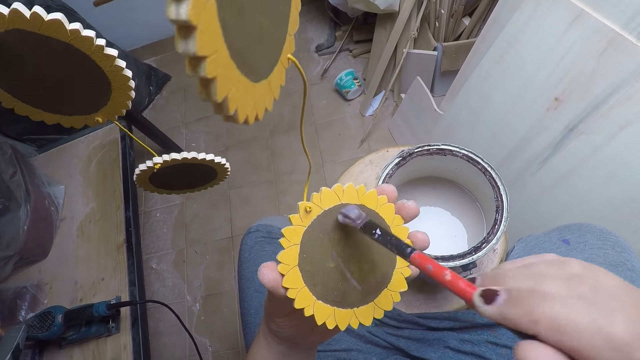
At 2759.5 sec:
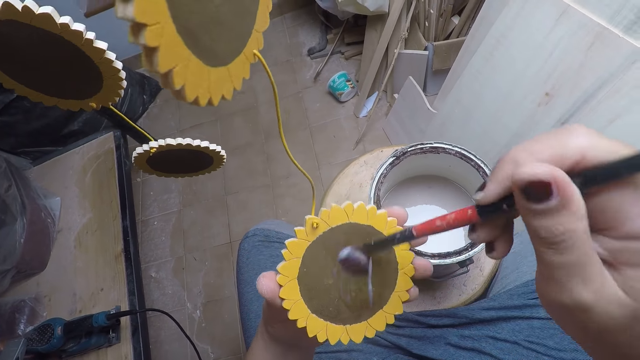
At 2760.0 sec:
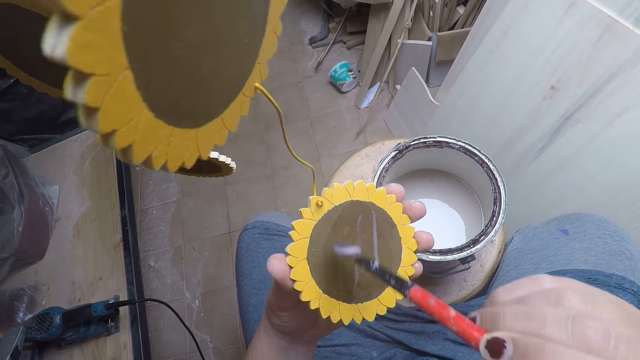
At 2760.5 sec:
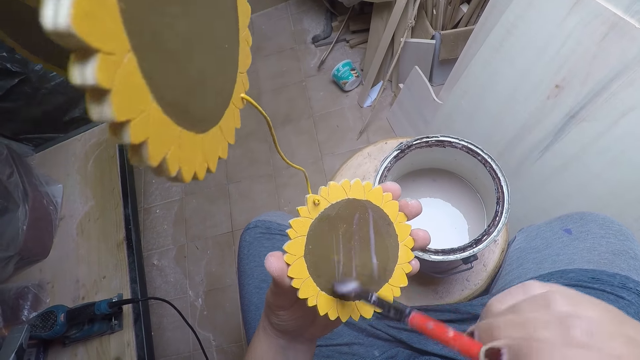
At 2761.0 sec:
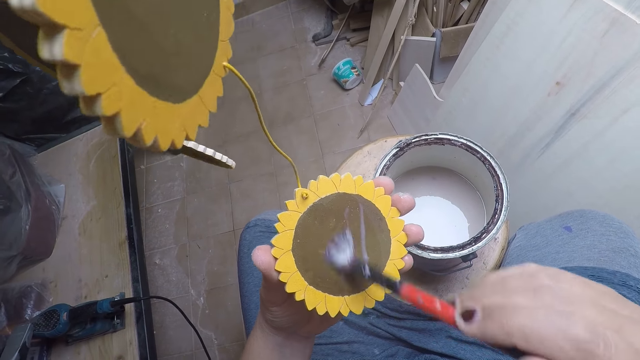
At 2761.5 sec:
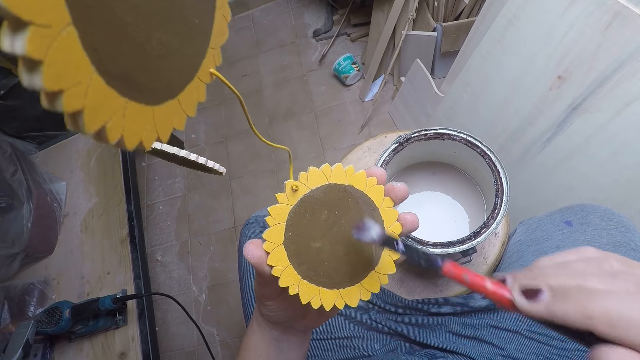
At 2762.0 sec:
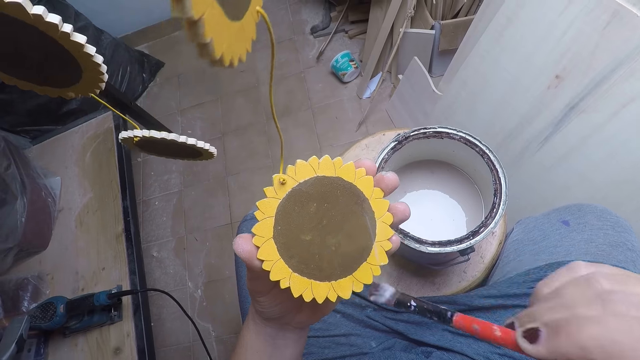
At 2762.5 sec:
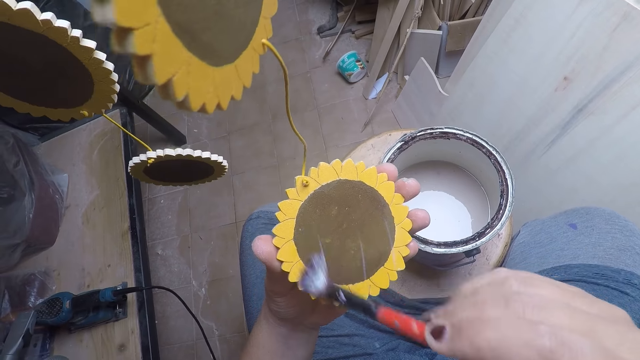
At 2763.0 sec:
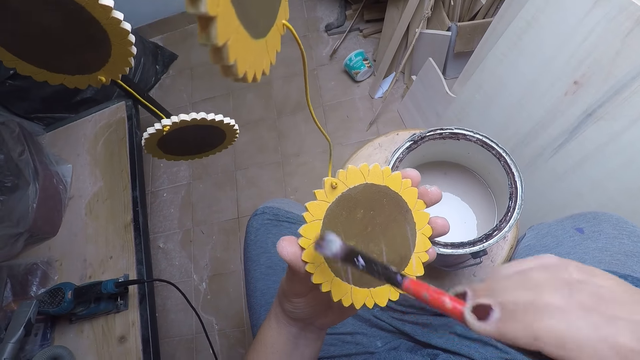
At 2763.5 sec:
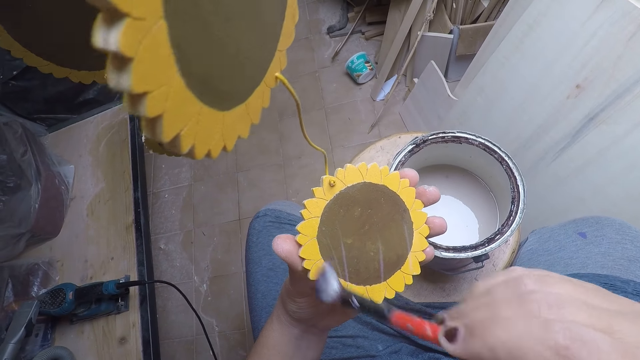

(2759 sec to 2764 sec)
The camera wearer paints the craft with the brush.

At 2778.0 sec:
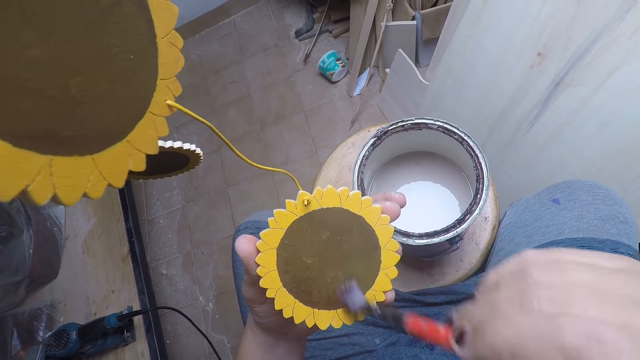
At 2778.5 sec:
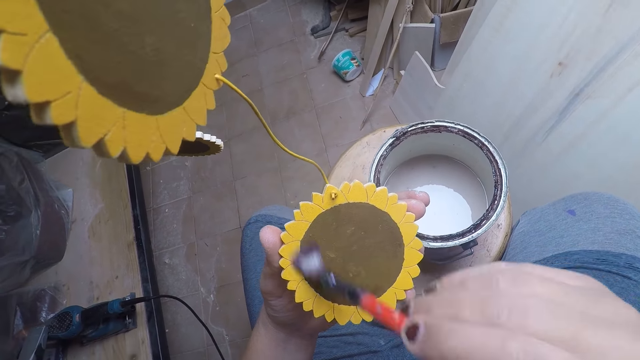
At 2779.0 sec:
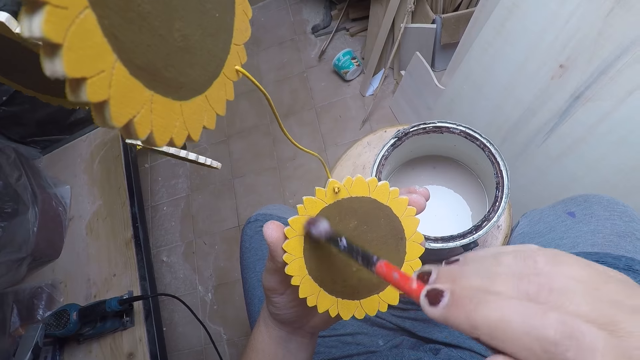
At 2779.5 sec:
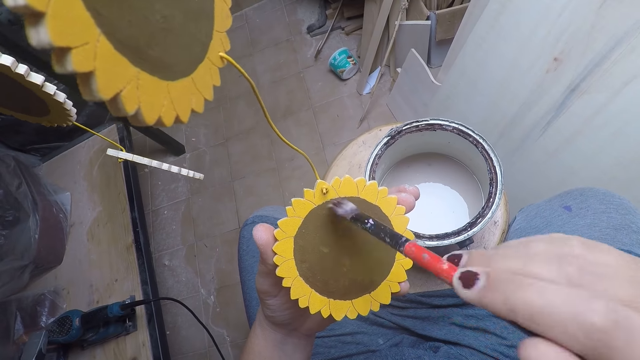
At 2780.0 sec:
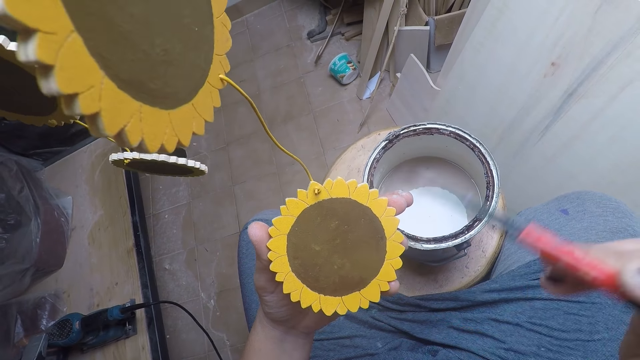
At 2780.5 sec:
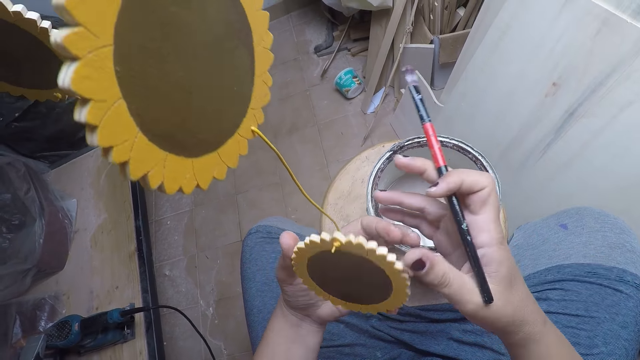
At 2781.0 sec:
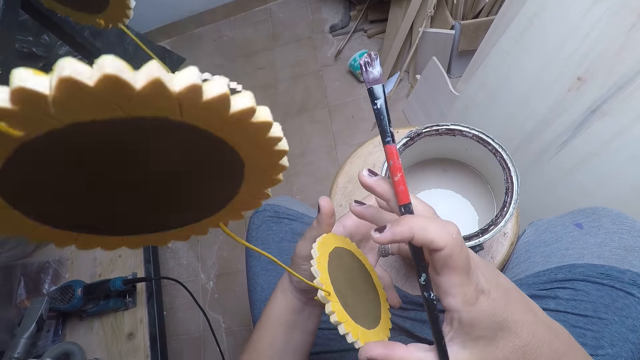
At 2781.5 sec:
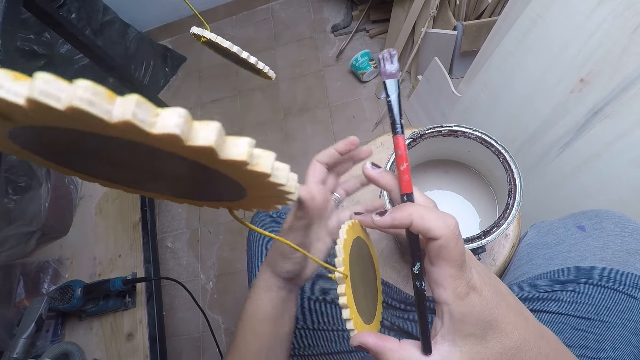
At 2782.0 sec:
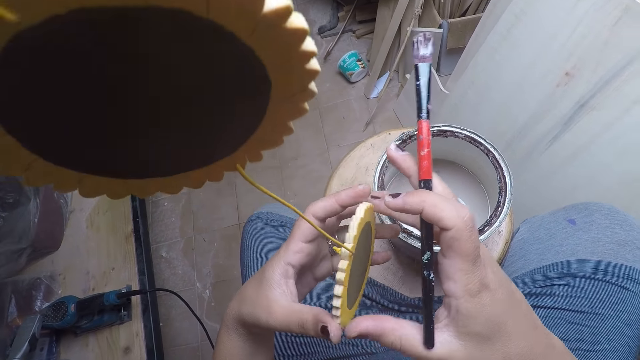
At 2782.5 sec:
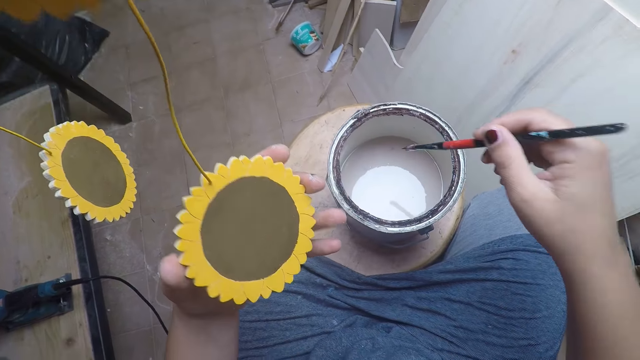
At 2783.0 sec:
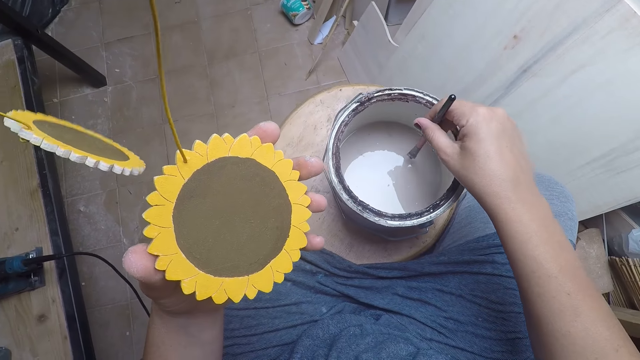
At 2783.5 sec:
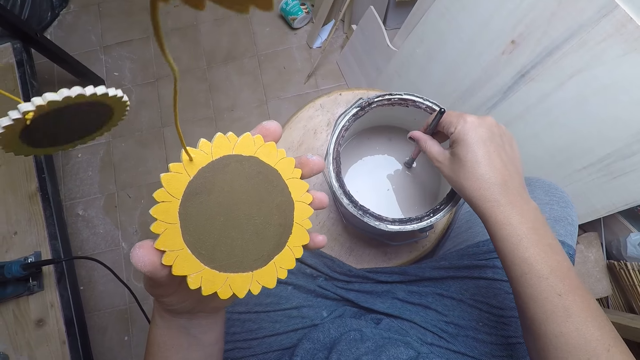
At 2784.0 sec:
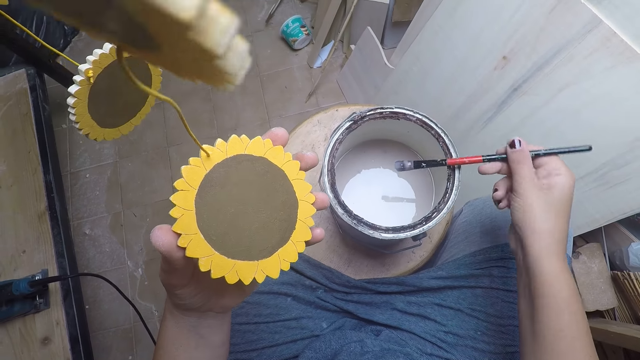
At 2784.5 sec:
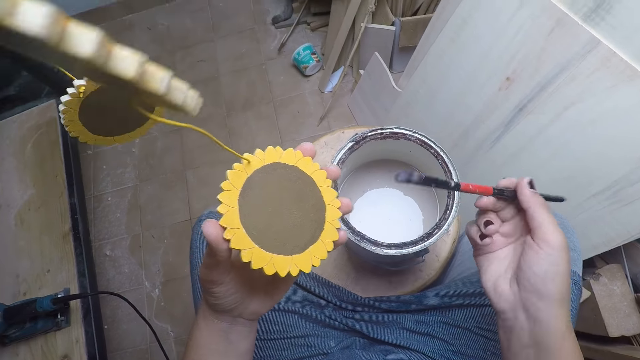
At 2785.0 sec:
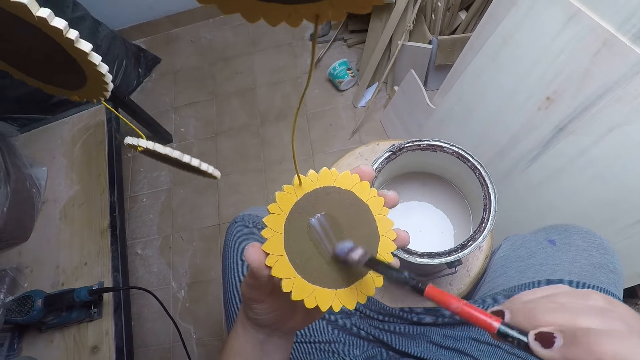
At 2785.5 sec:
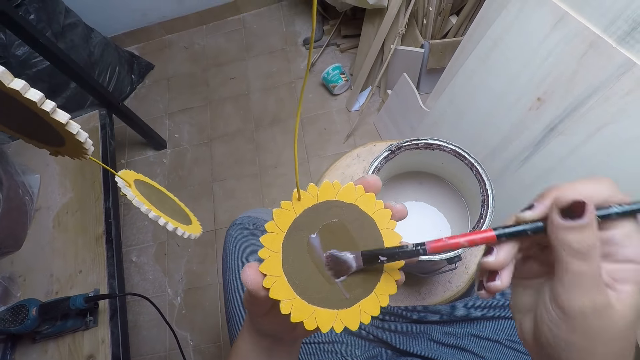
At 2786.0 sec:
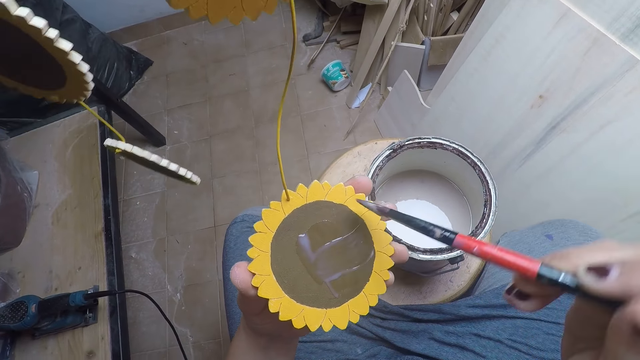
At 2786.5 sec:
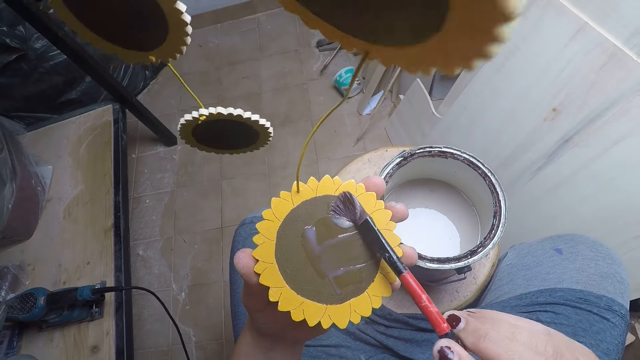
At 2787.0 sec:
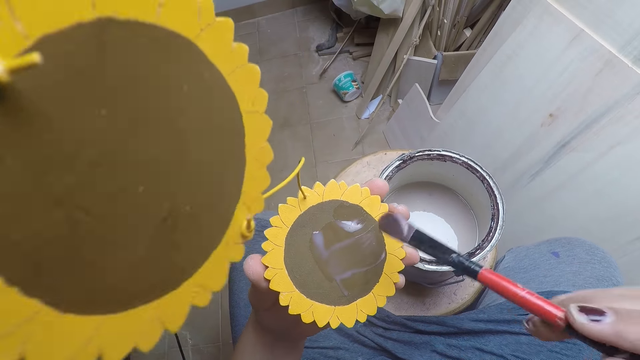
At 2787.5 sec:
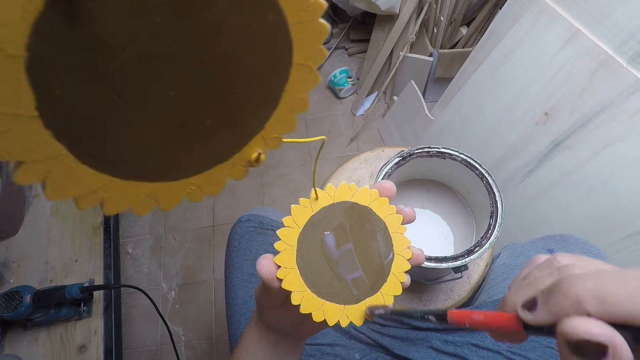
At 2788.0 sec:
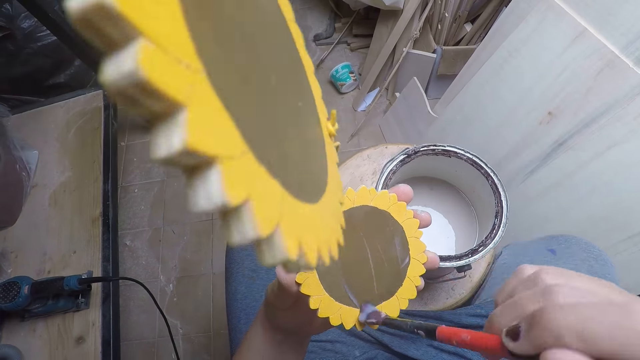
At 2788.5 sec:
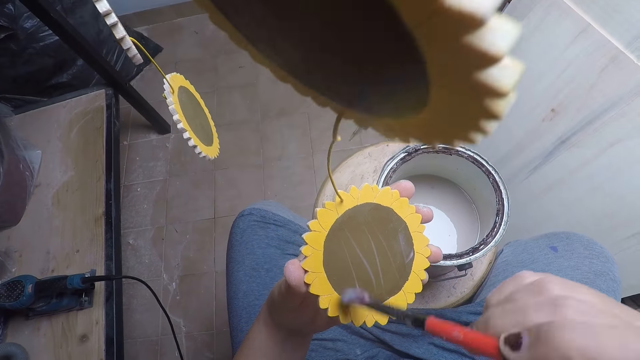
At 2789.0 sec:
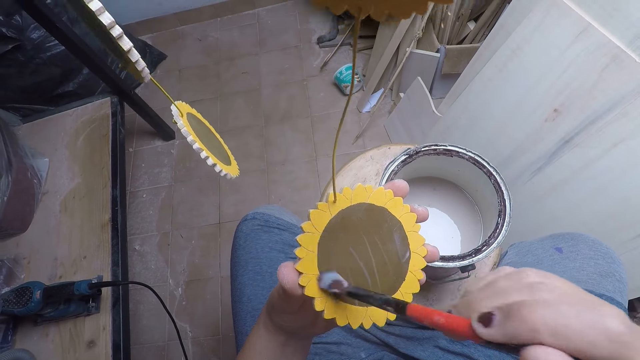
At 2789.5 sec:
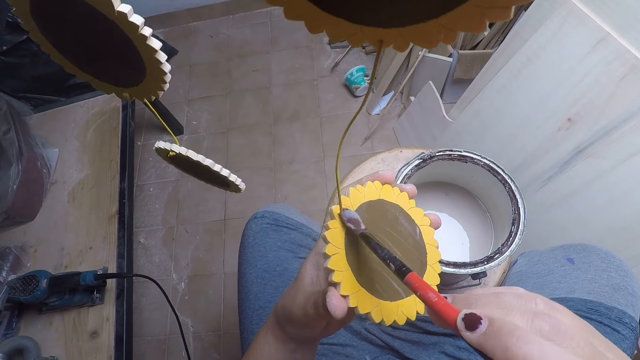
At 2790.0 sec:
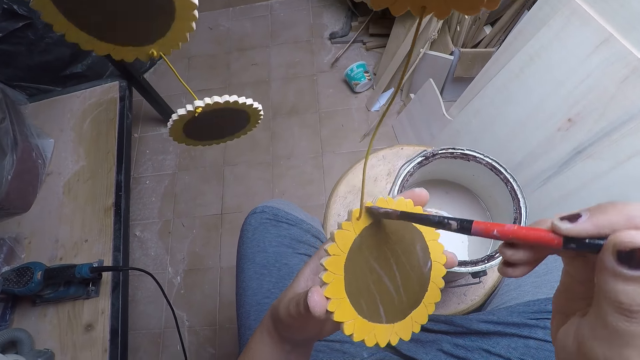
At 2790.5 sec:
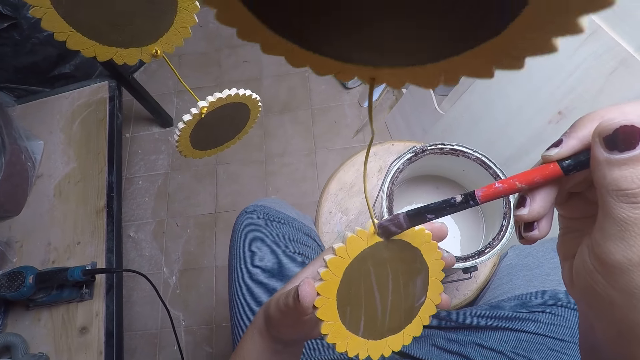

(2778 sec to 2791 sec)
The camera wearer pulls the brush off the flower craft. He turns the craft in his hand, holds the craft with both hands. He dips the brush in his right hand into the paint in the bucket. He applies paint on the brush. He removes the brush from the paint. He paints the craft with the brush.

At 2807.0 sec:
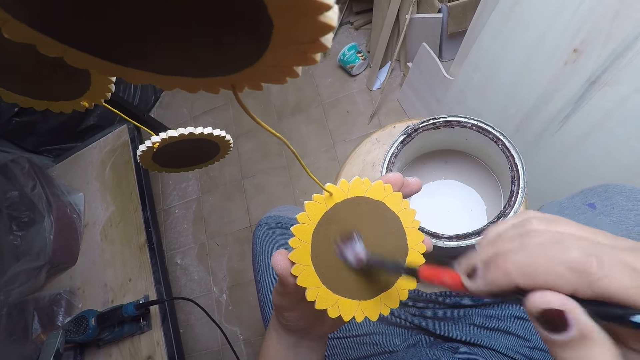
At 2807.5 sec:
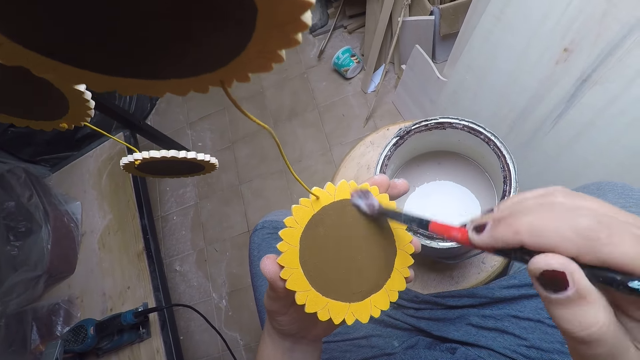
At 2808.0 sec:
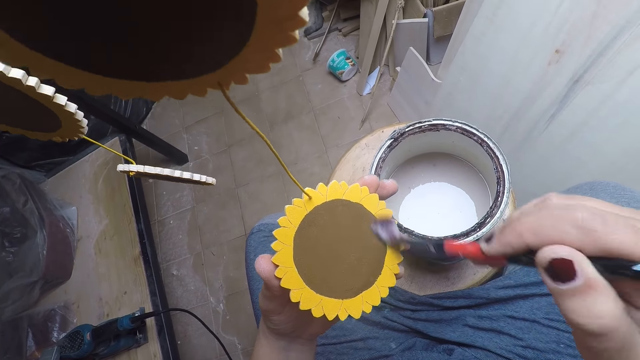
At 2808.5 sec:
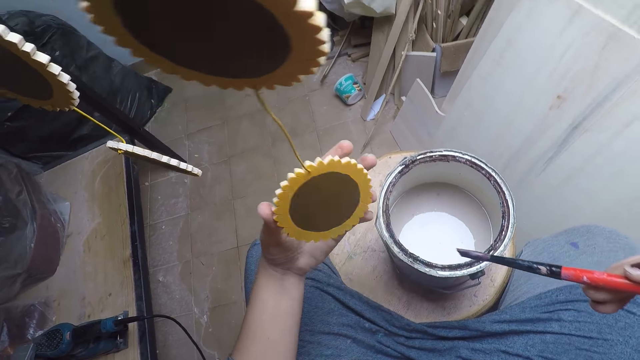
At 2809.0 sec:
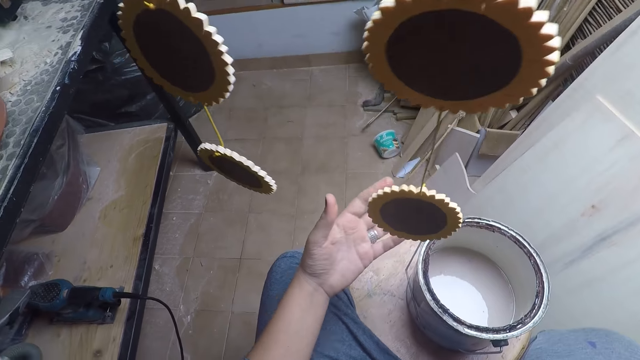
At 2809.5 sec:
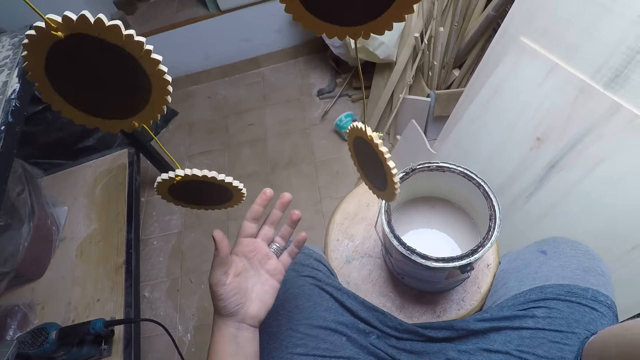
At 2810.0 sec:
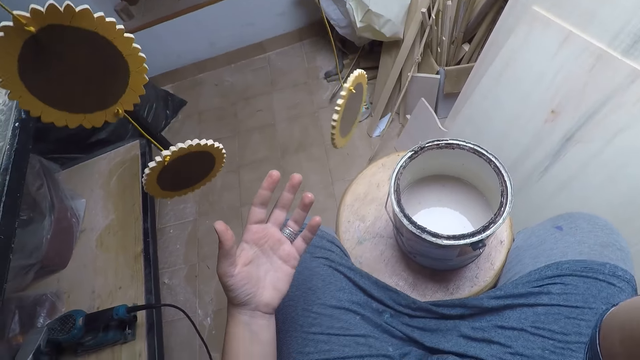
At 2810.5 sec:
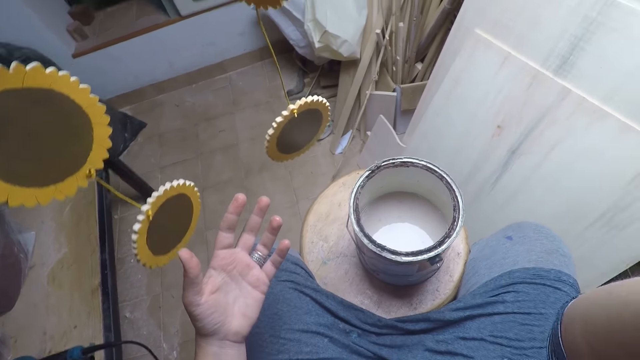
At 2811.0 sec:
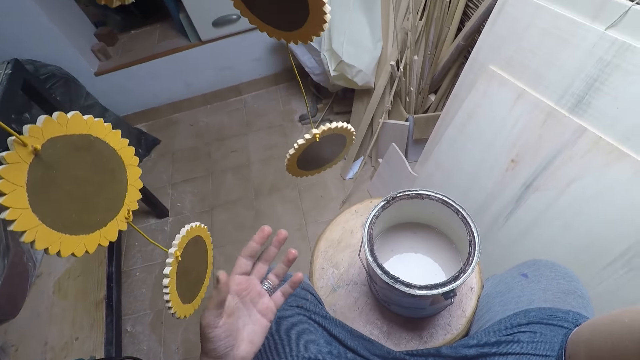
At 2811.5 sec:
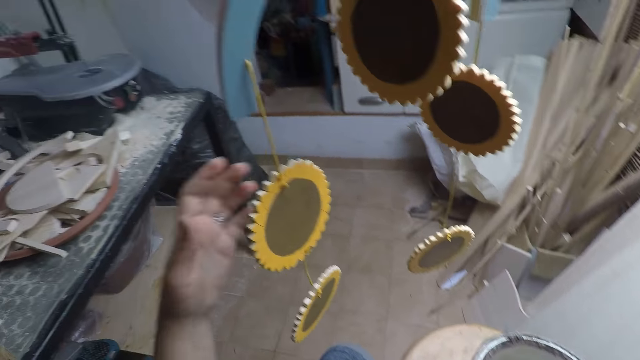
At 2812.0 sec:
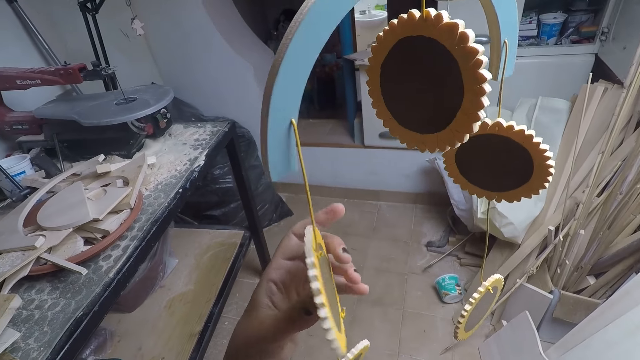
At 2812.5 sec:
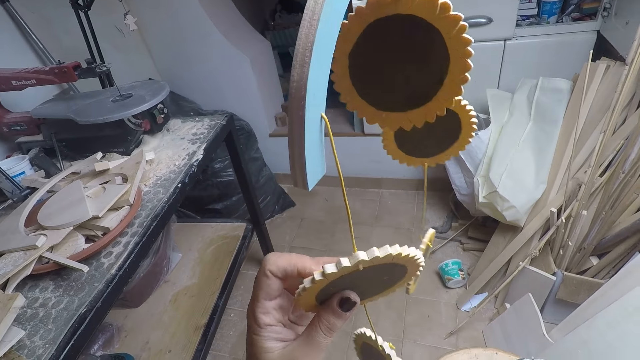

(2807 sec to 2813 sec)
The camera wearer pulls the brush off the flower craft. He pulls his hand off the flower craft. He holds another craft in his left hand. He flips the craft.
